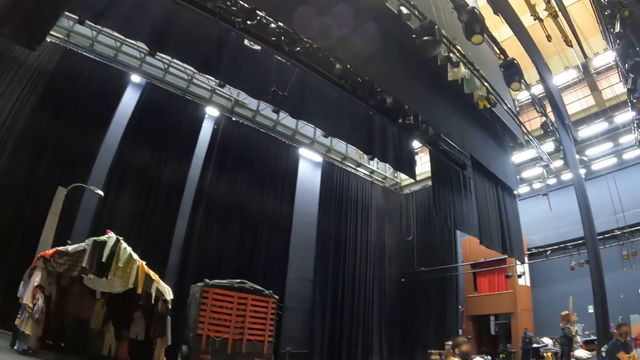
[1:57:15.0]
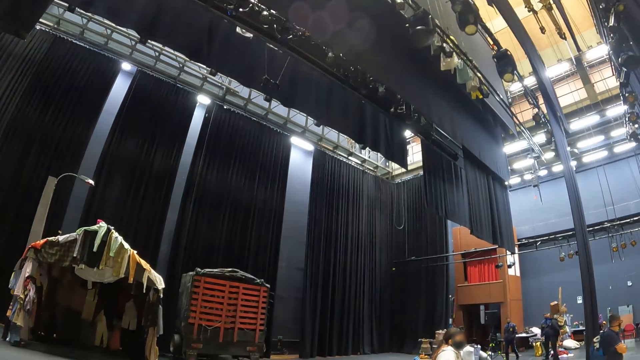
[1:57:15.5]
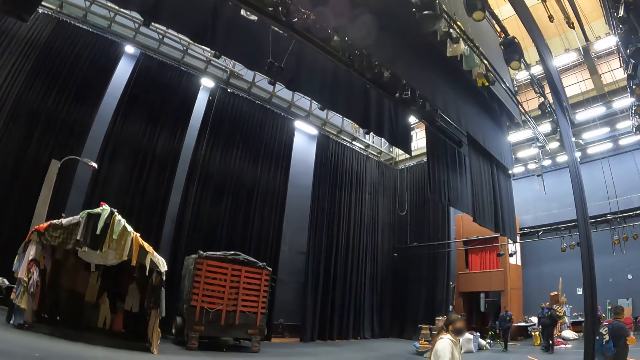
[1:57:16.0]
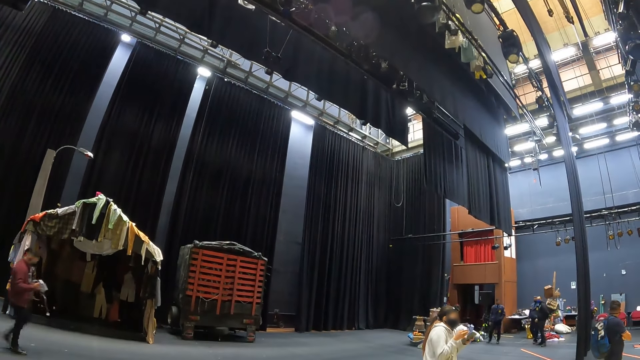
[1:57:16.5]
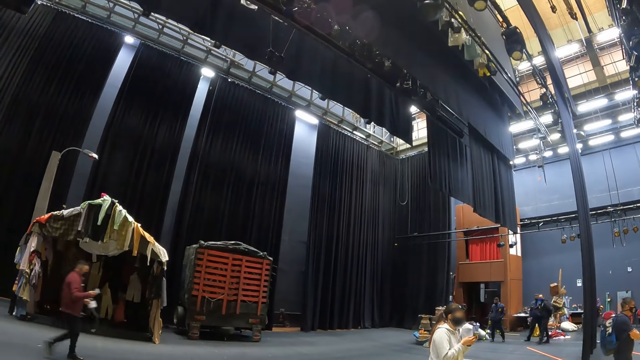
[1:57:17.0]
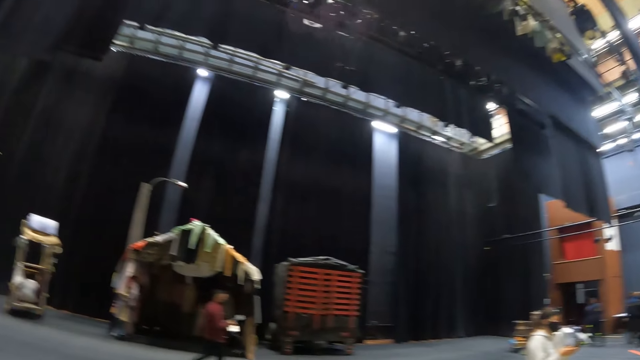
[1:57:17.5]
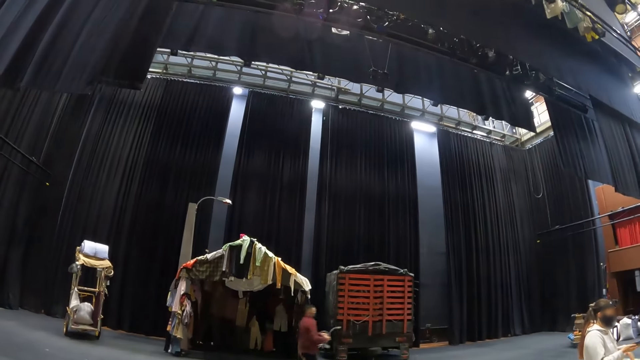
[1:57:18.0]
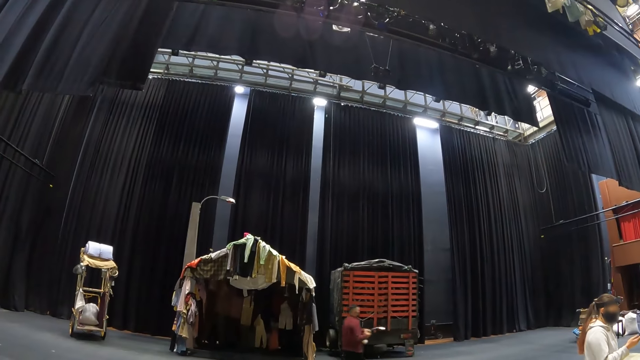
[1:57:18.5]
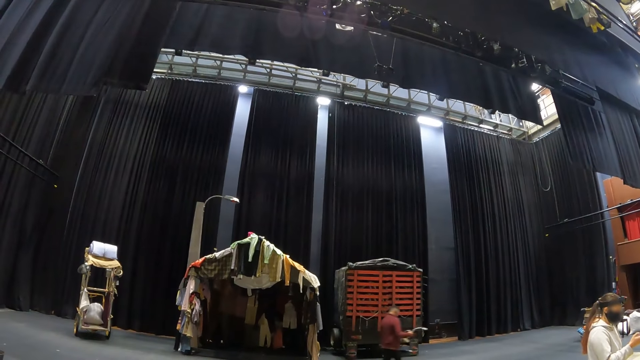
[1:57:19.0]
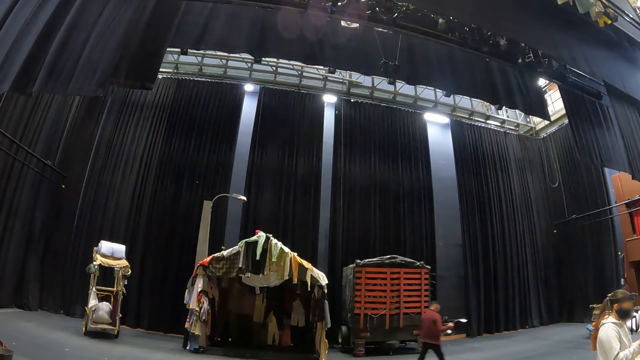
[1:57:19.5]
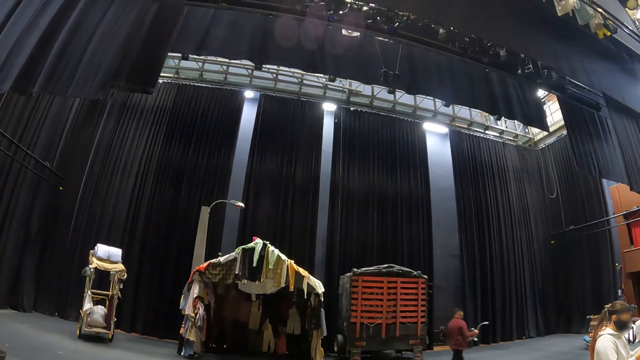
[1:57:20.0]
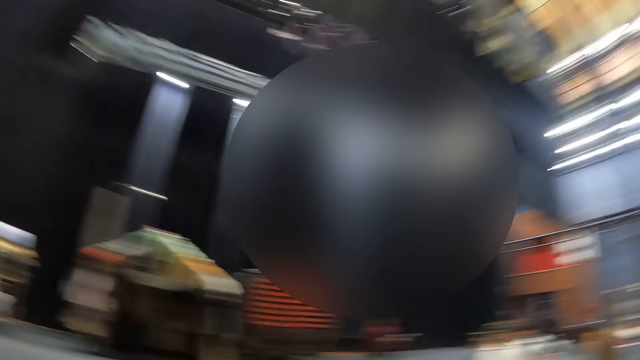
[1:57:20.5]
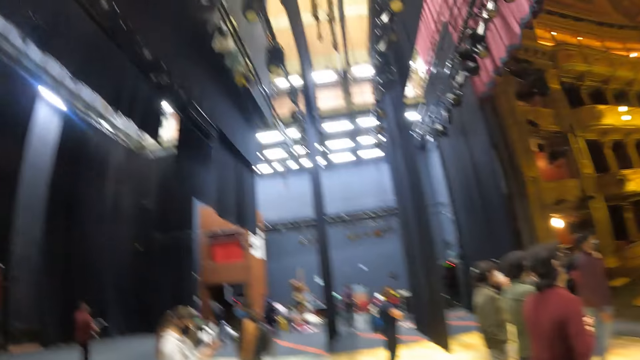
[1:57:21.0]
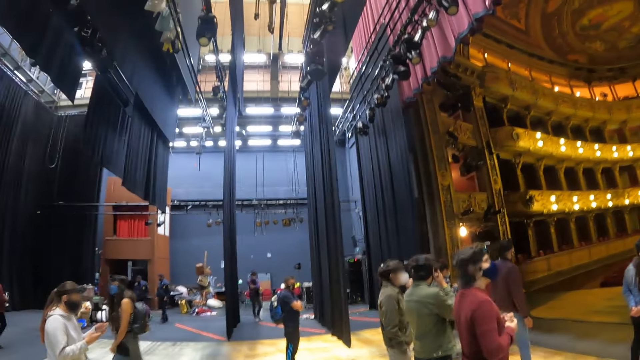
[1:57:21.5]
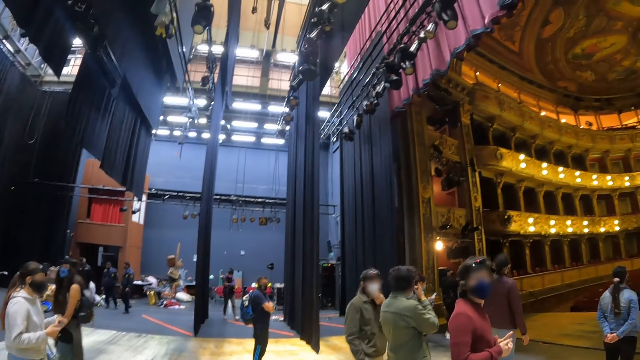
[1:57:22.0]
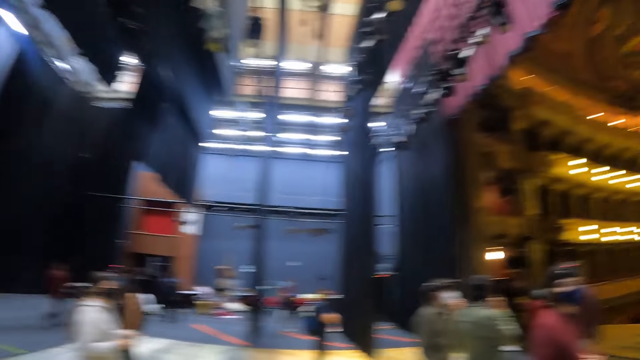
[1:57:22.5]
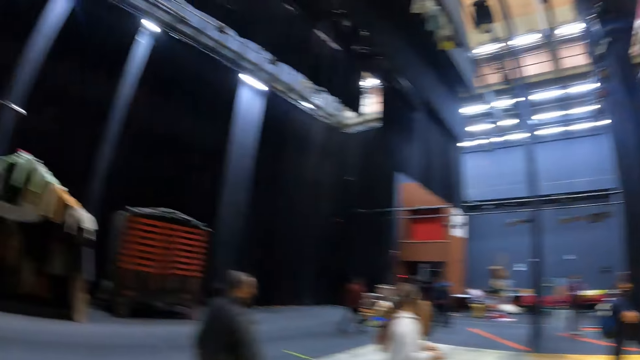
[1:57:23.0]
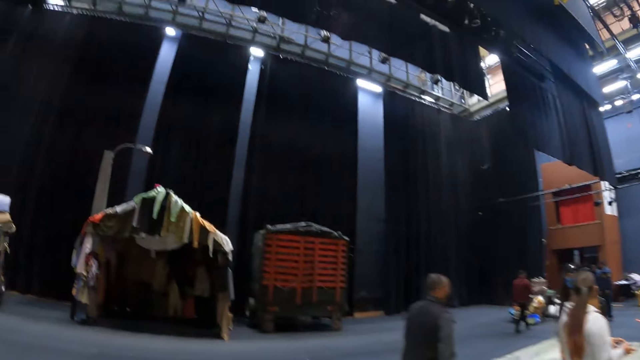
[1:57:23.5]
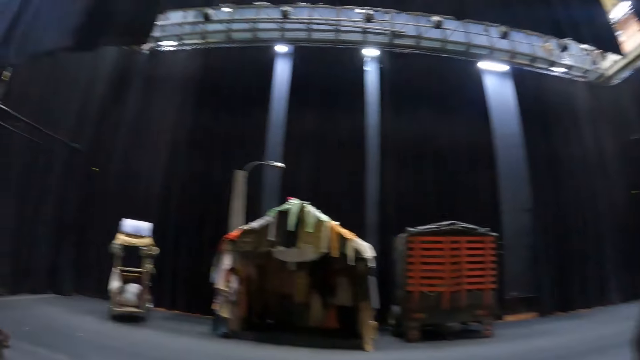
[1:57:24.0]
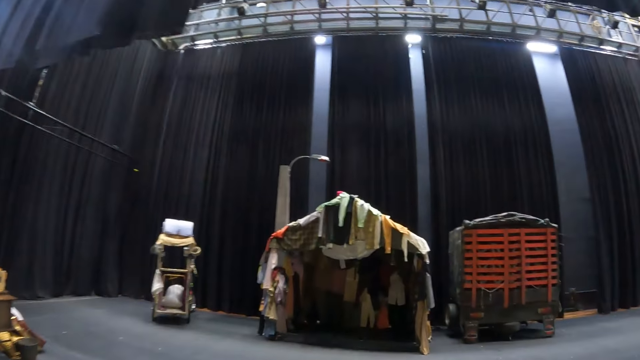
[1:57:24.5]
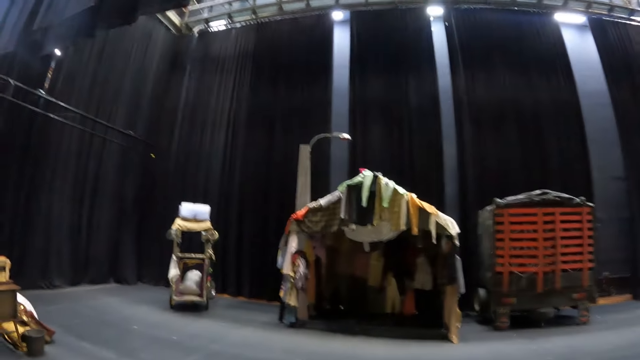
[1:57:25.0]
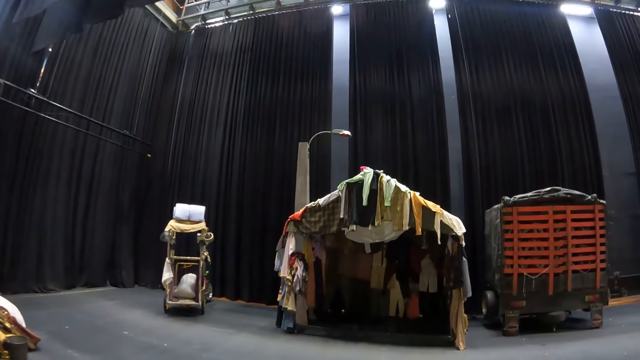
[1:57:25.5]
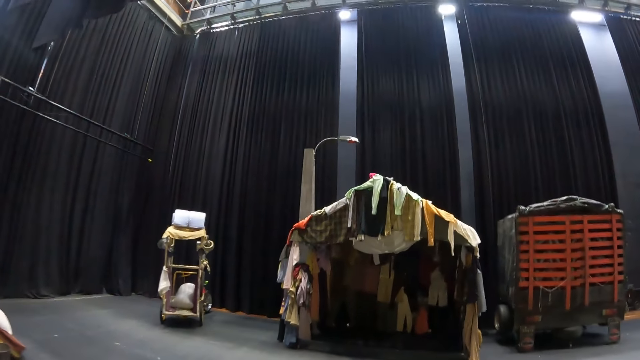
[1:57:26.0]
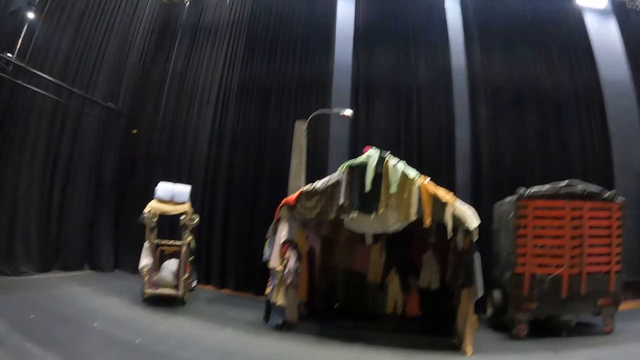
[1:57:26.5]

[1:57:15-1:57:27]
The camera wearer looks around a room. They turn around the room. They look around the room. They turn around the room. They walk in the room.

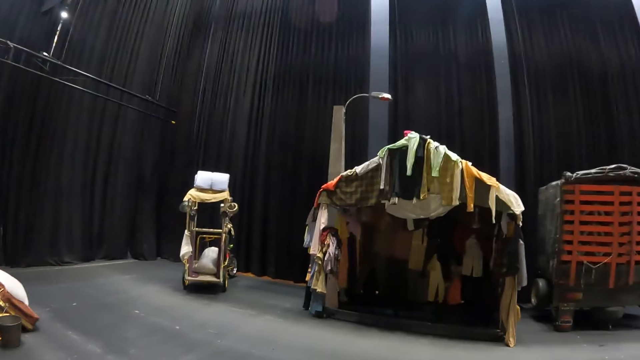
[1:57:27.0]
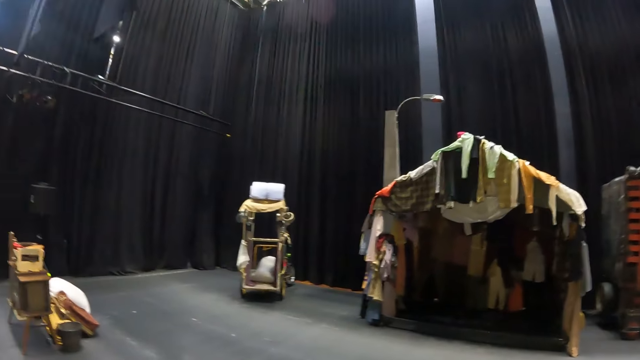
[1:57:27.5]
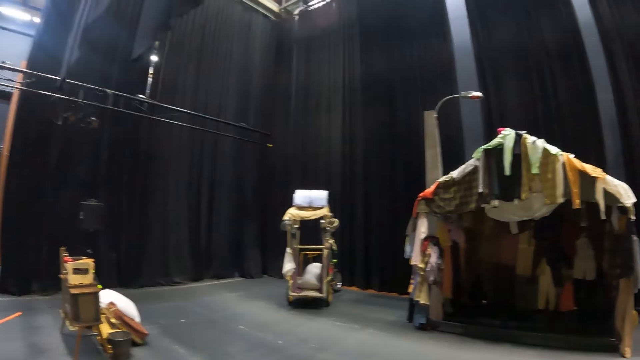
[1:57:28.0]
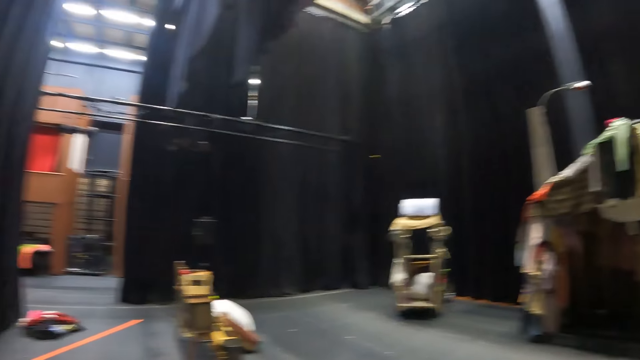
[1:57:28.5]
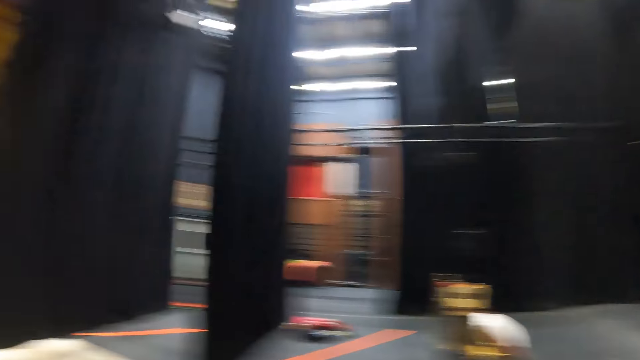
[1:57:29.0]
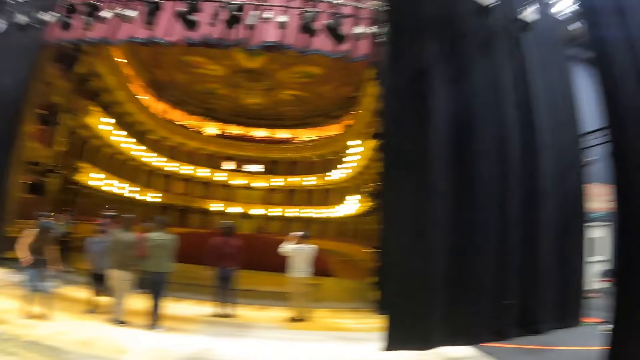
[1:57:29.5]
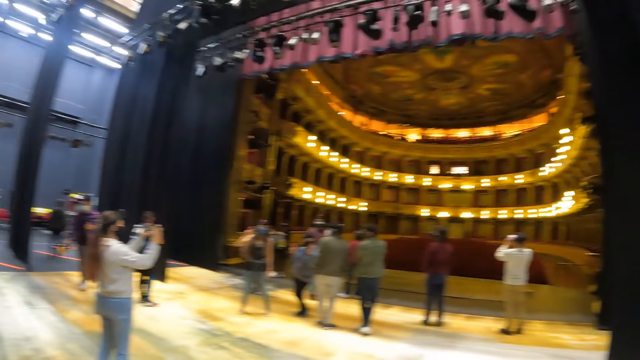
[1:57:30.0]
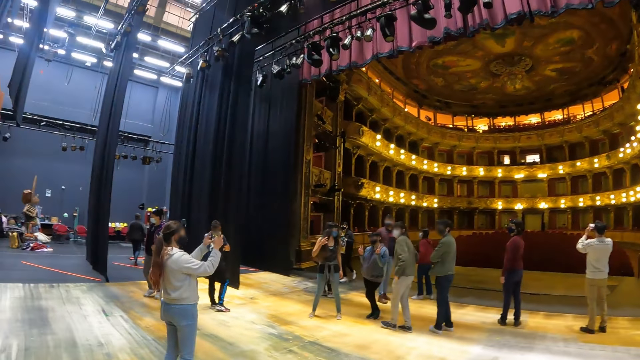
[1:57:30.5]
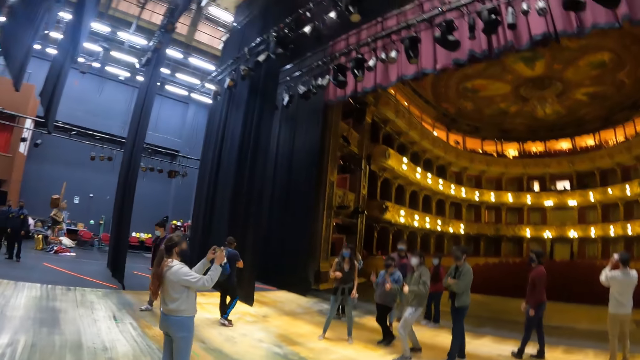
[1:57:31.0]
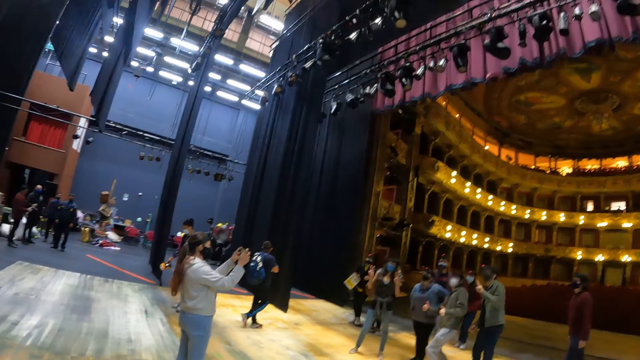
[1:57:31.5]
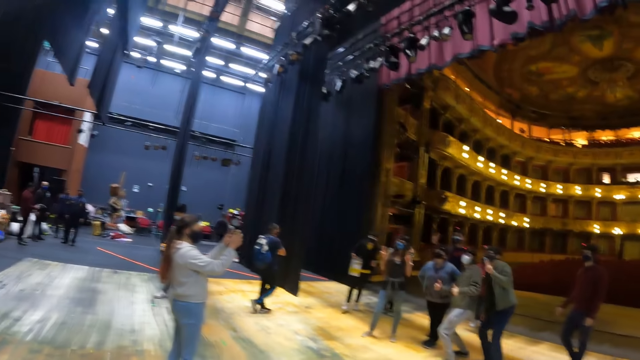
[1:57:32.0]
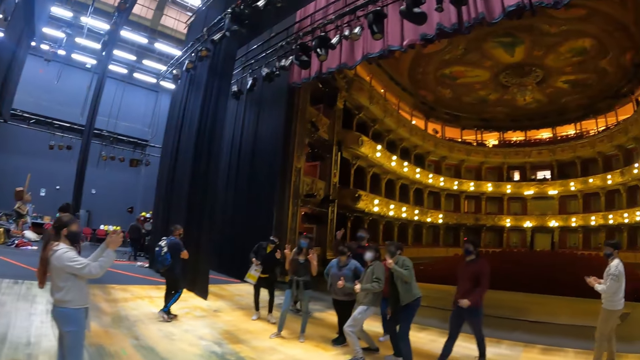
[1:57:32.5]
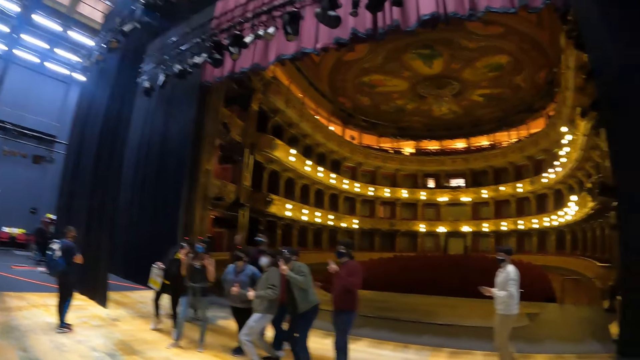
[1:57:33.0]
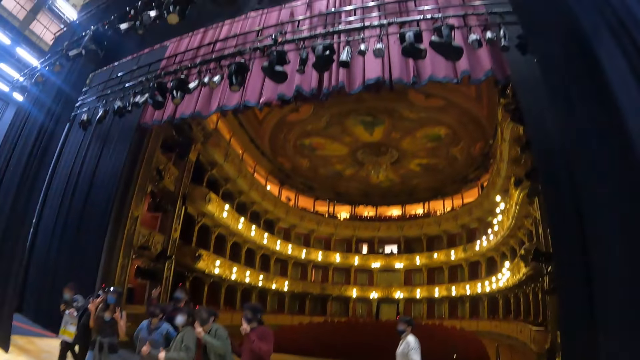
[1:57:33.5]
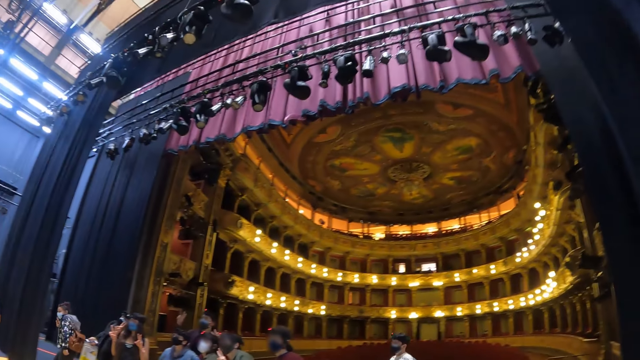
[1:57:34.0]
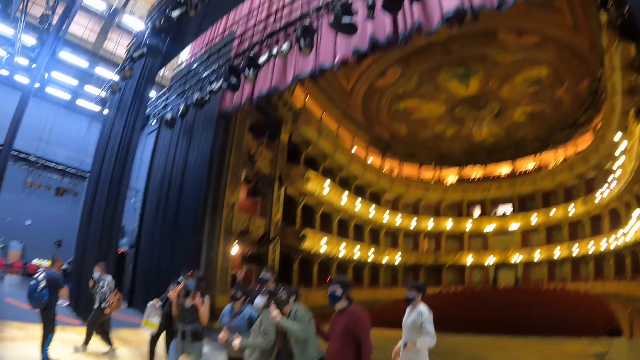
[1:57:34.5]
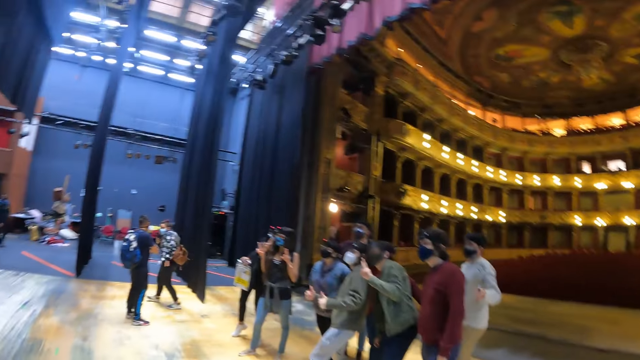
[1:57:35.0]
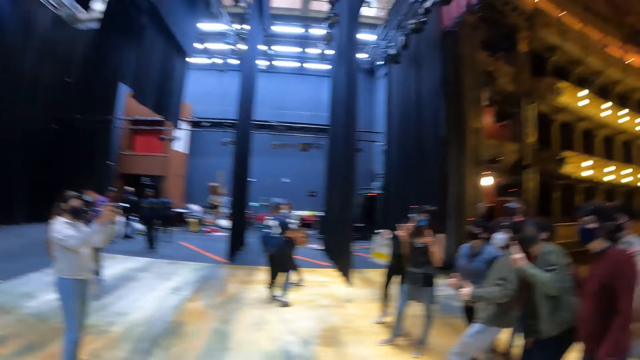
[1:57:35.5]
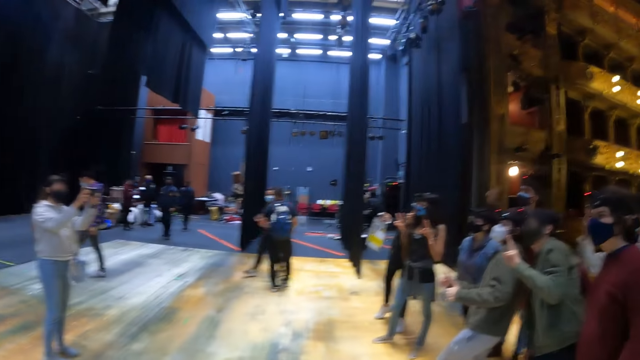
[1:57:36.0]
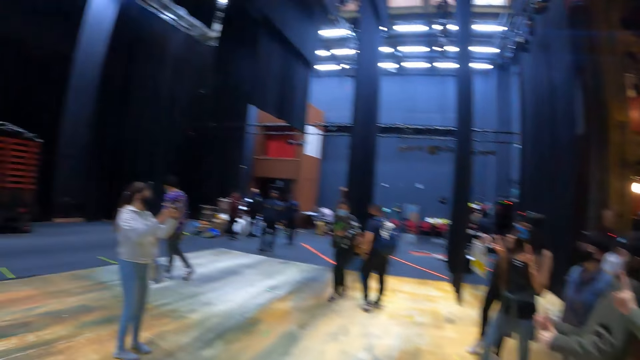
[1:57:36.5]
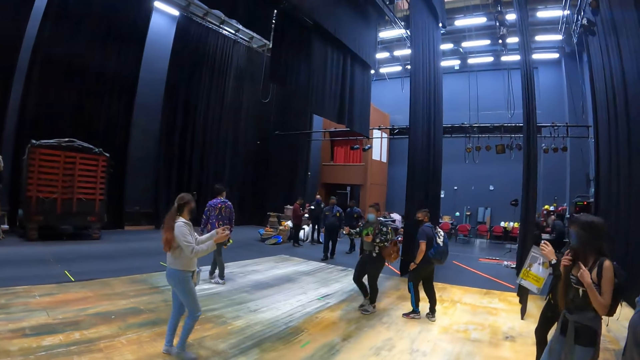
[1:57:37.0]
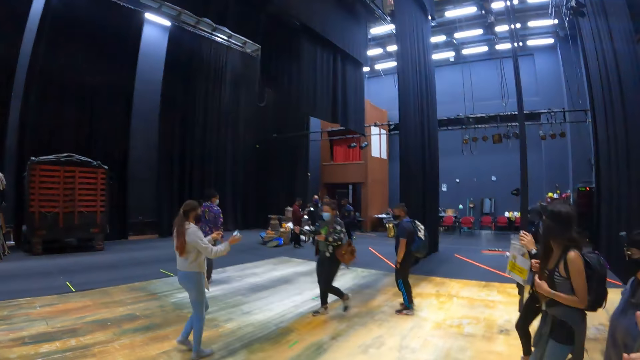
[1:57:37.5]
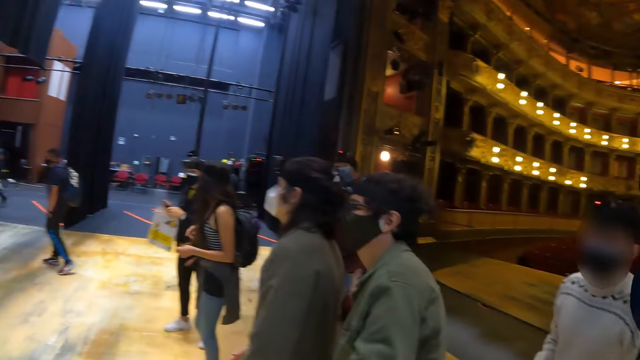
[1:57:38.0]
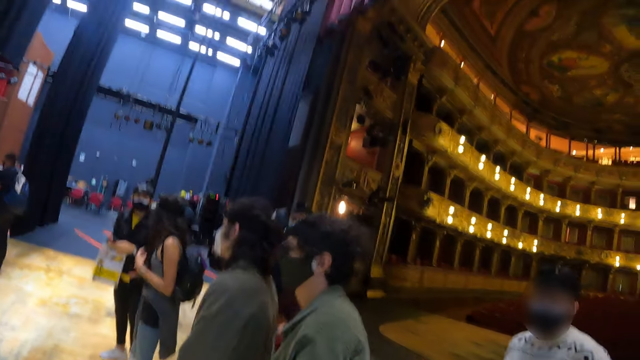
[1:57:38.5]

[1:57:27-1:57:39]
The camera wearer looks at the clothes. They turn around a room. They look at the people. They turn around the room. They look at the people.
